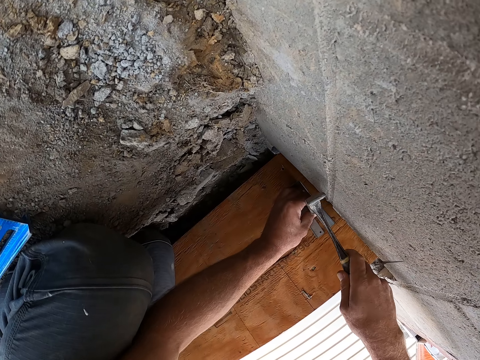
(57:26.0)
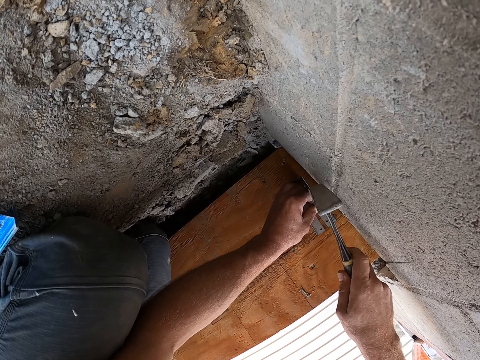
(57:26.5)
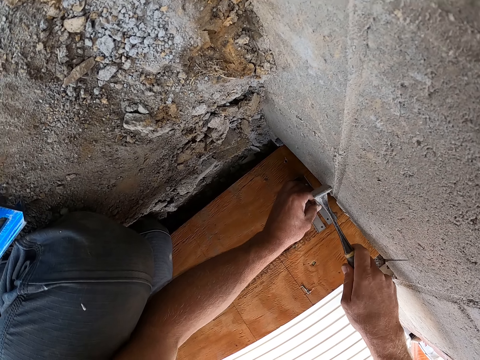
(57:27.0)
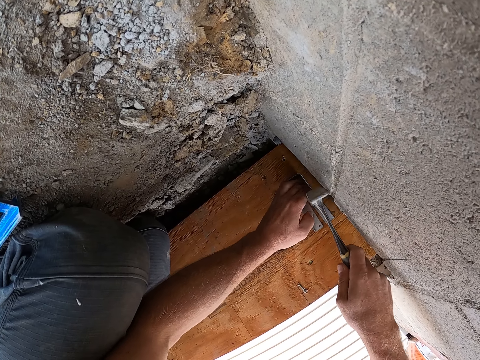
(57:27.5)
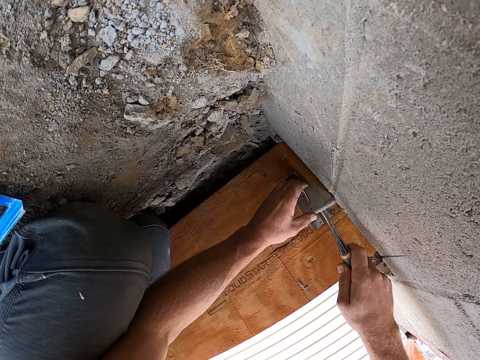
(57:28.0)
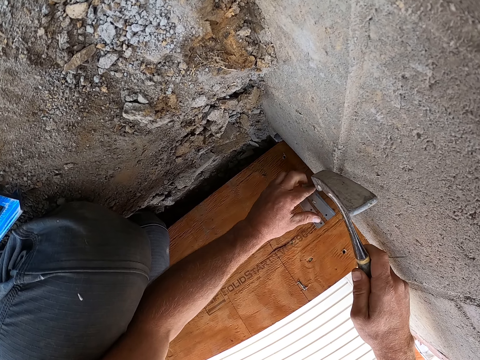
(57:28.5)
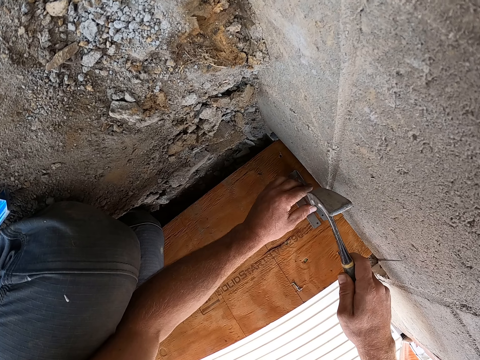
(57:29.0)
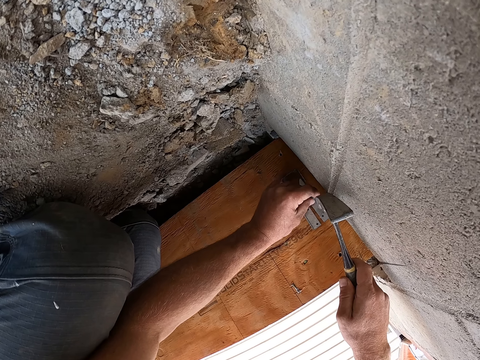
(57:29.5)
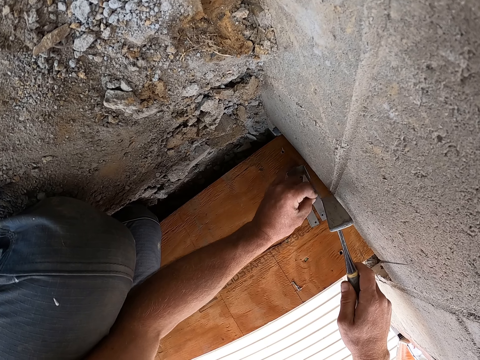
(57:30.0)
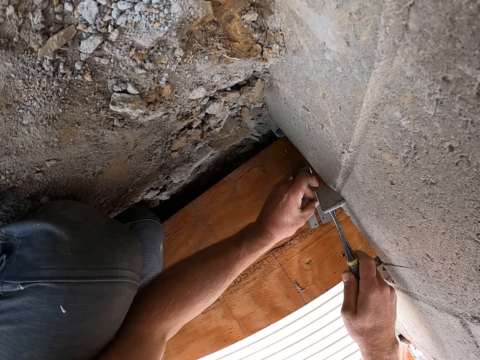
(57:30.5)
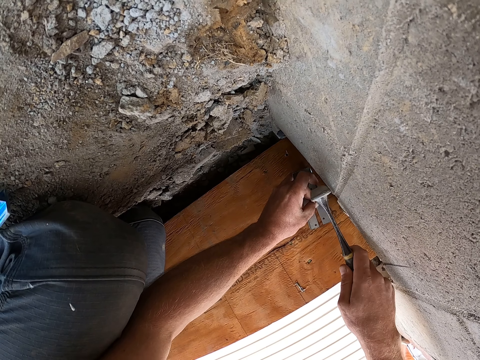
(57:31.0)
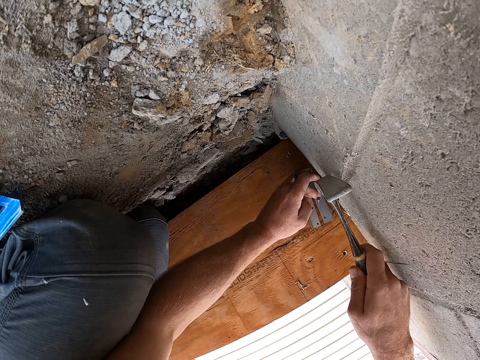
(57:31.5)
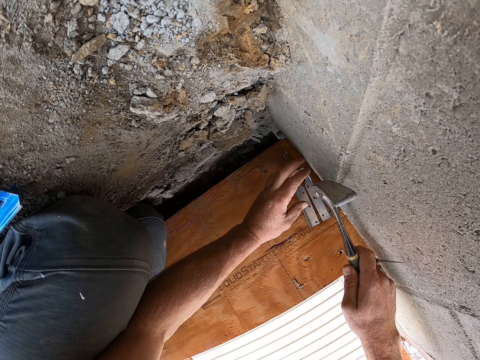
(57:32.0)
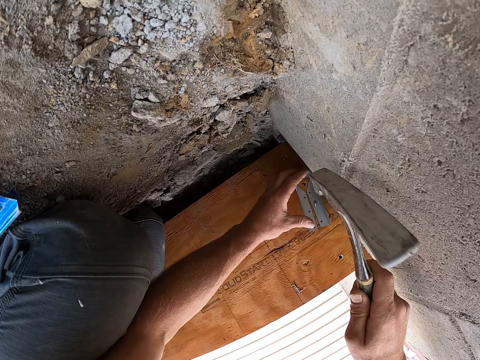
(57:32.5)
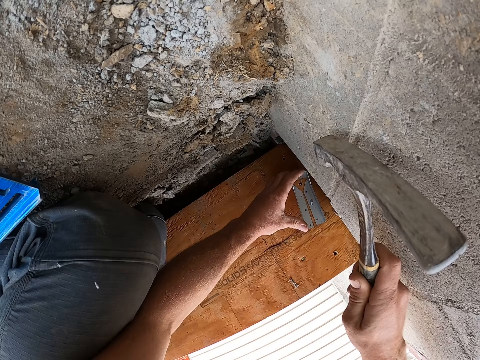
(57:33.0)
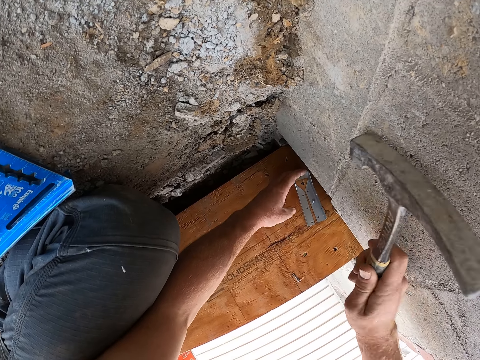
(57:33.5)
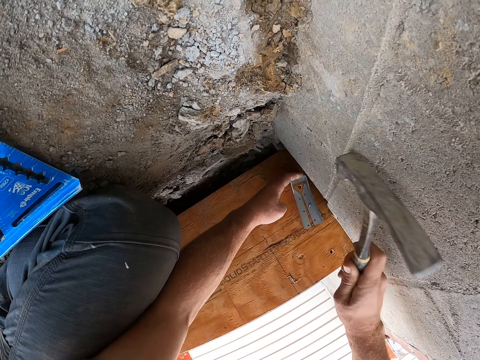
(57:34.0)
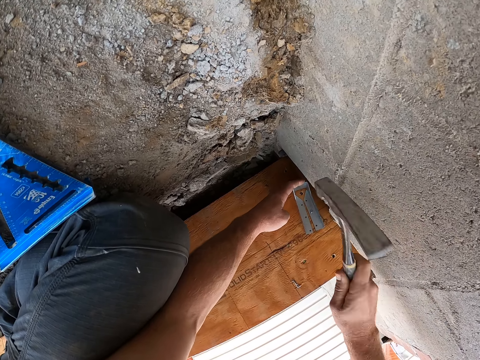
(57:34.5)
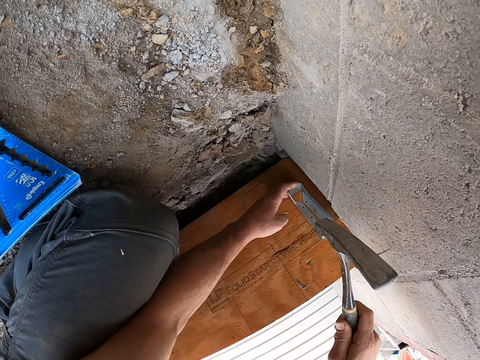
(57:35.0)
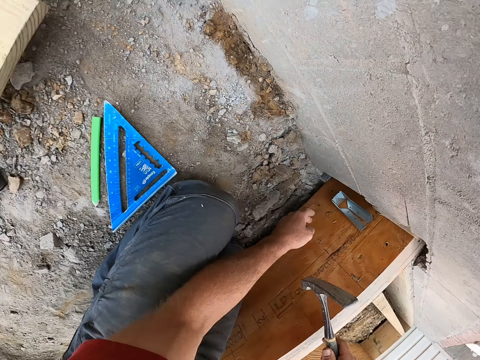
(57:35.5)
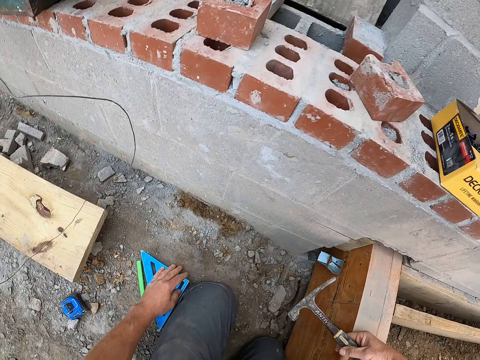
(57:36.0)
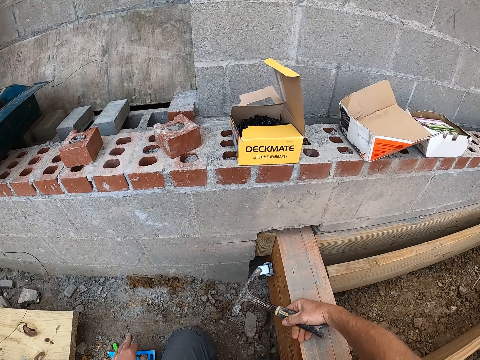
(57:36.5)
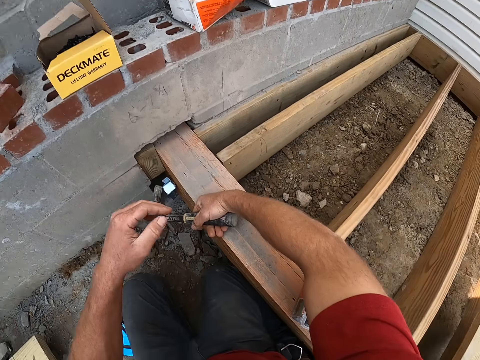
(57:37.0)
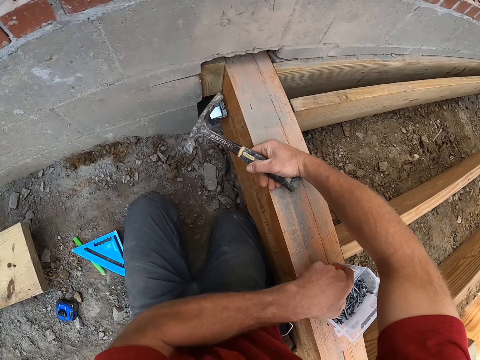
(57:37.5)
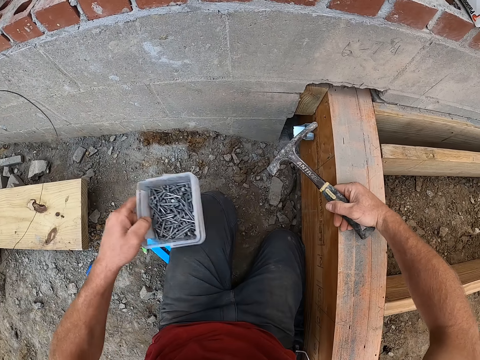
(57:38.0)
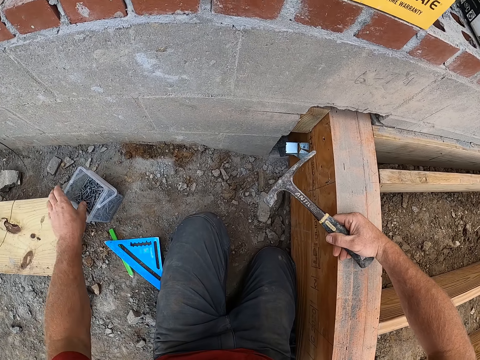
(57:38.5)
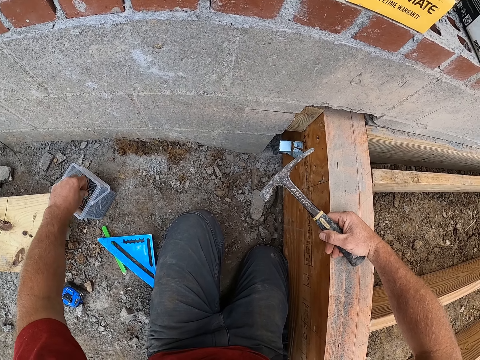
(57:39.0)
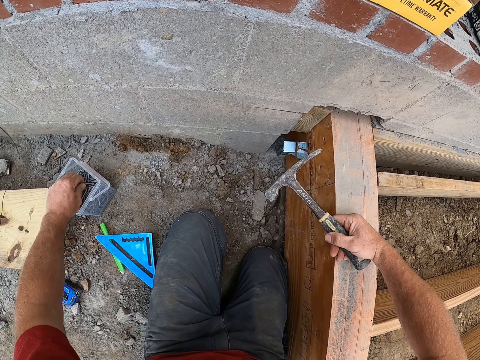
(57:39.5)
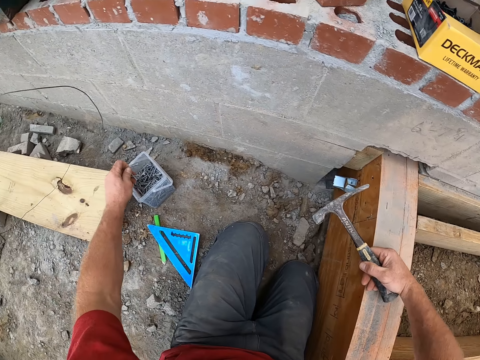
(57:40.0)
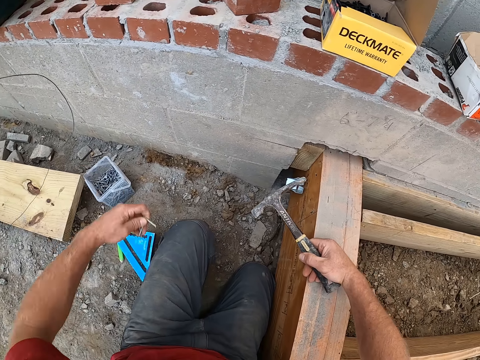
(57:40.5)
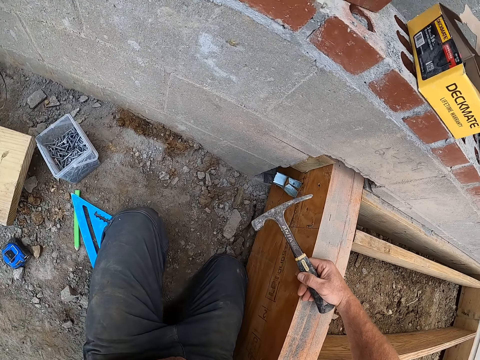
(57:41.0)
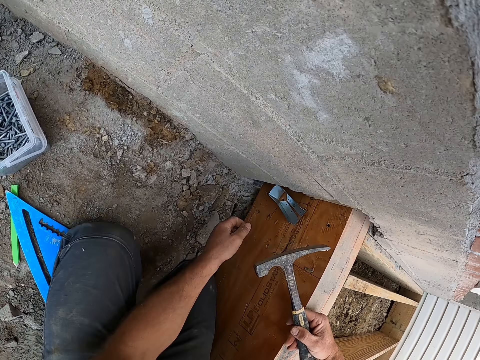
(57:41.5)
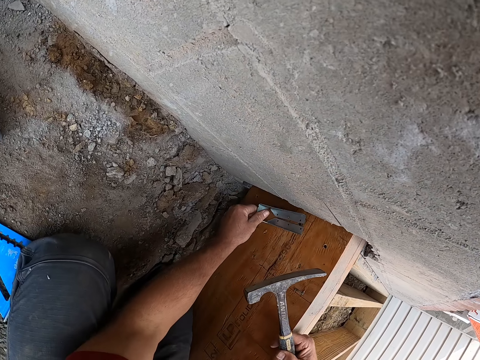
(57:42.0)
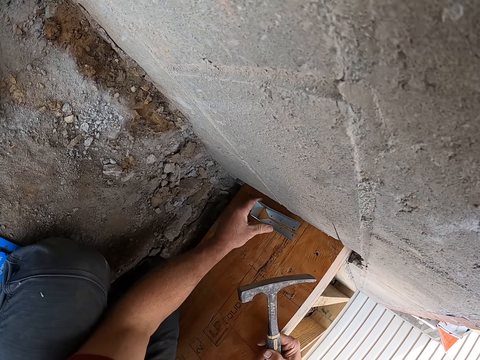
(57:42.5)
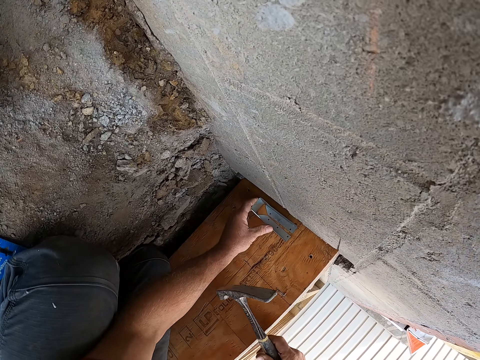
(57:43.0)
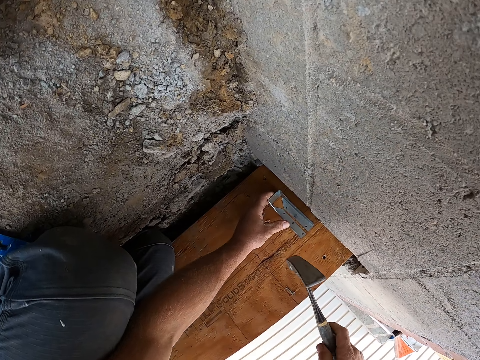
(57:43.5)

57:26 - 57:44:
The camera wearer positions the bracket or screw brace on the wood. They hammer the nail on the bracket. They pick up the nail container on the plank and drop the nail container on the floor. They pick nails in the nail container. They hold the nails on the stomach. They adjust the screw brace. They position the bracket on the wood.

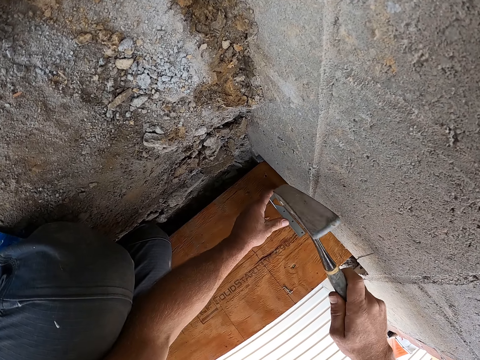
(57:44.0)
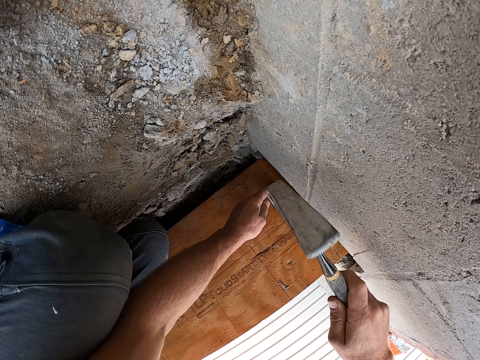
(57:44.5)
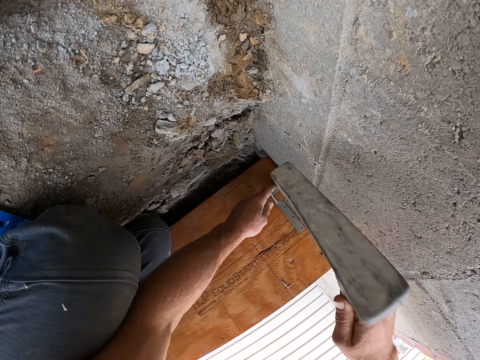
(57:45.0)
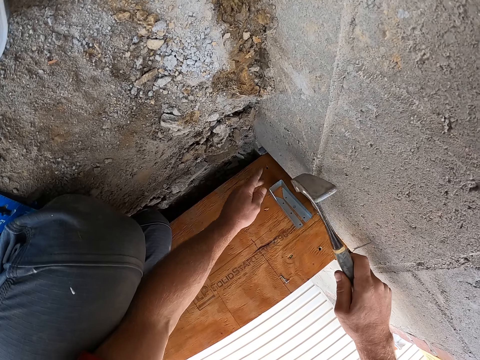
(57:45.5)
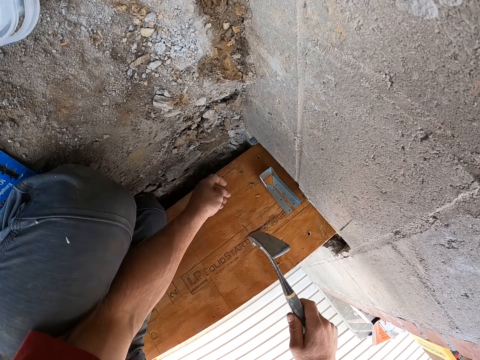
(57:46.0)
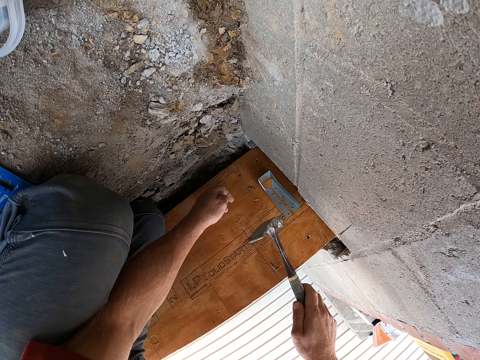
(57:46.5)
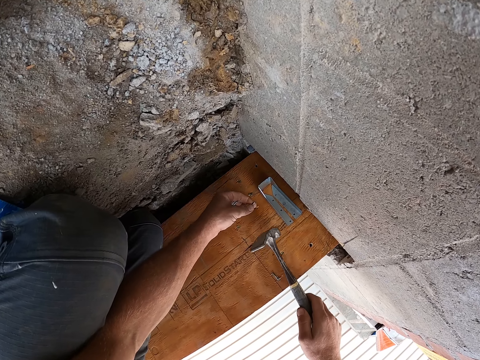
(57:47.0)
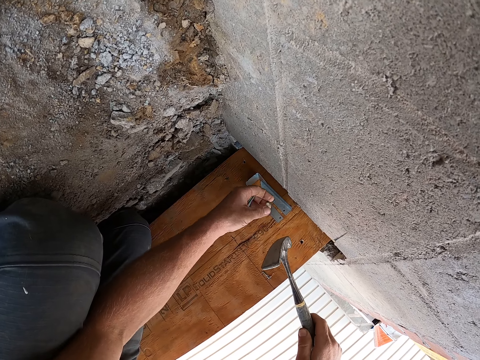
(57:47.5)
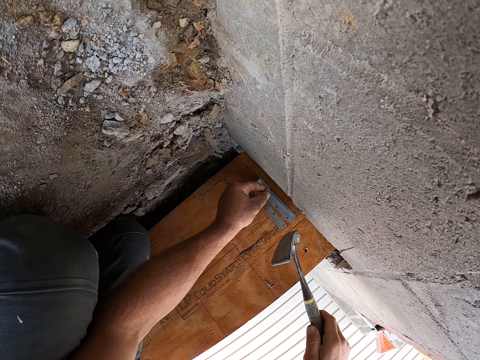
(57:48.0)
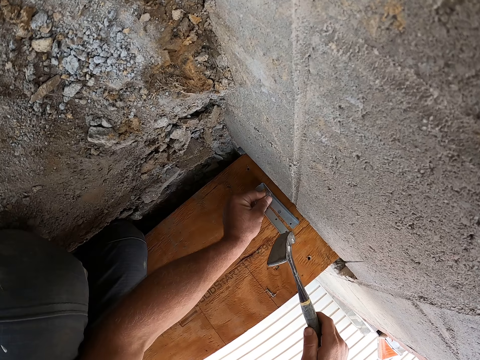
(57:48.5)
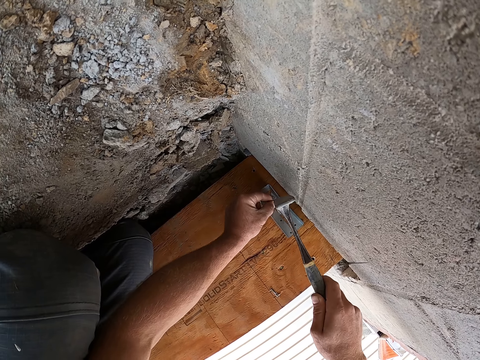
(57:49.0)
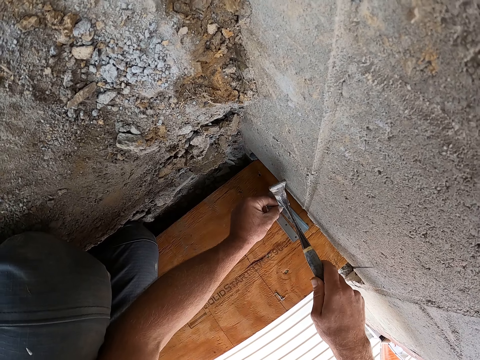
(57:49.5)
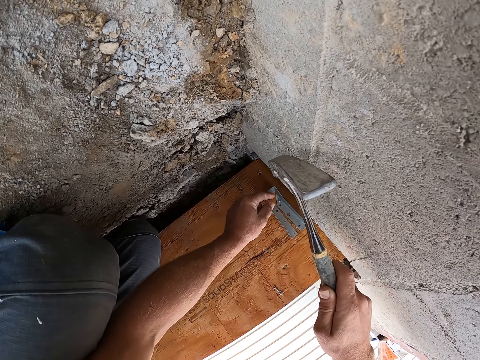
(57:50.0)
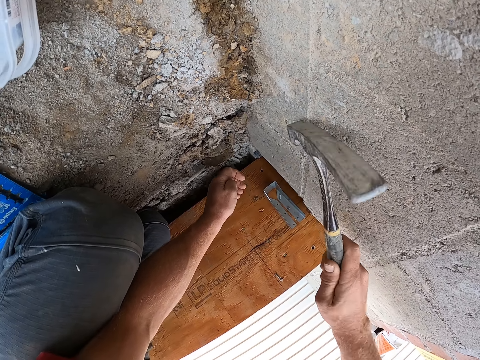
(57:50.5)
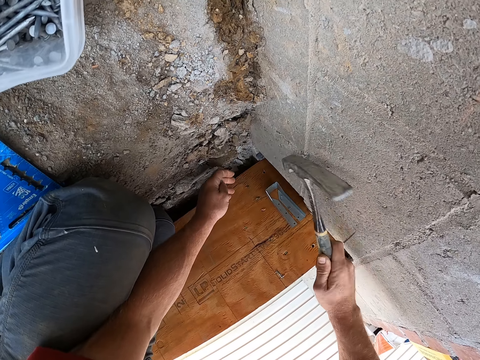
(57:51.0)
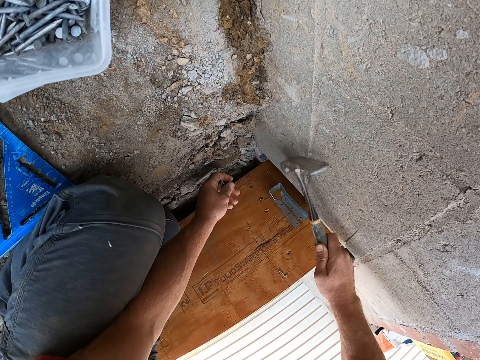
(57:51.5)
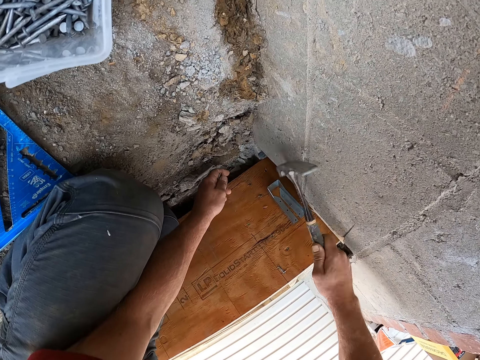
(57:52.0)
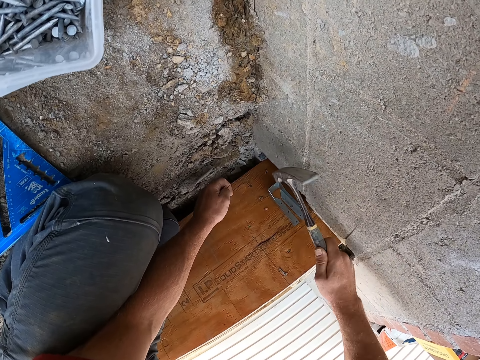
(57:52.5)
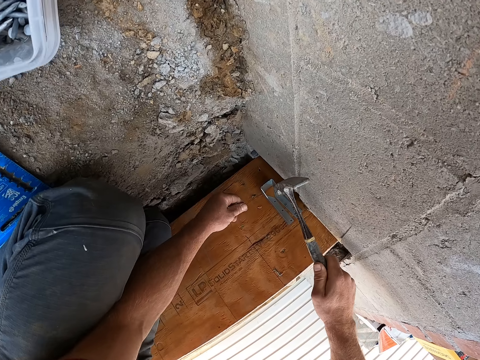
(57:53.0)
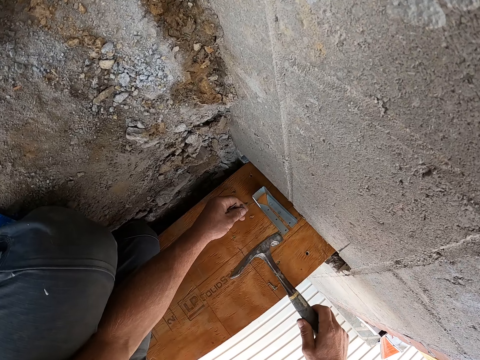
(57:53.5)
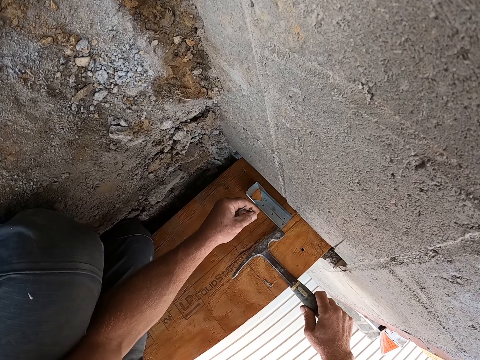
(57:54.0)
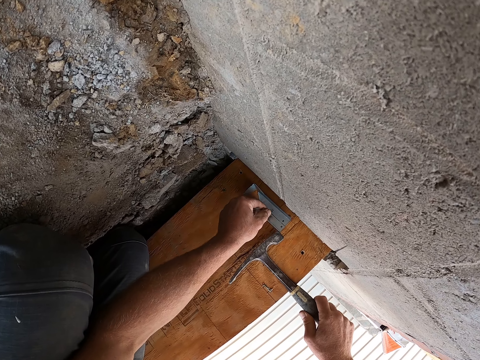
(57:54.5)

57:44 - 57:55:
The camera wearer hits the nail with the hammer. They turn the nail in hand. They place the nail on the screw brace or bracket. They hold the nail on the bracket. They hit the nail with the hammer on the bracket. They turn the nail on hand.
